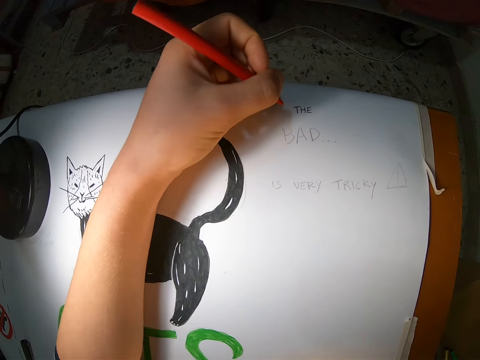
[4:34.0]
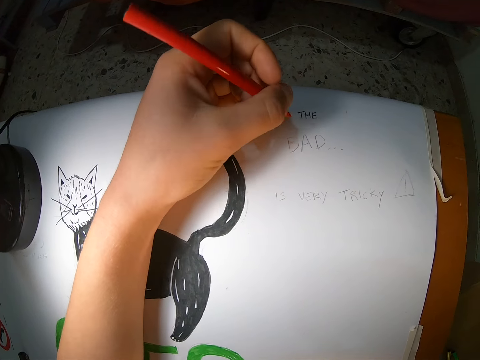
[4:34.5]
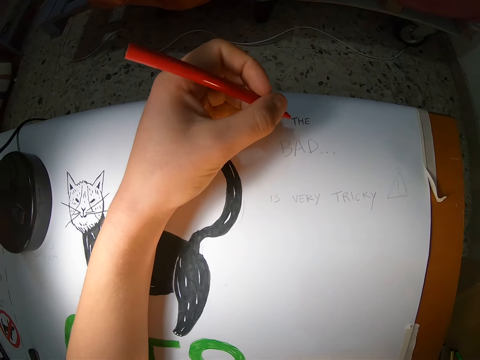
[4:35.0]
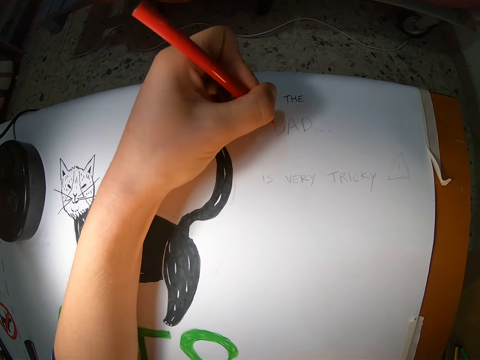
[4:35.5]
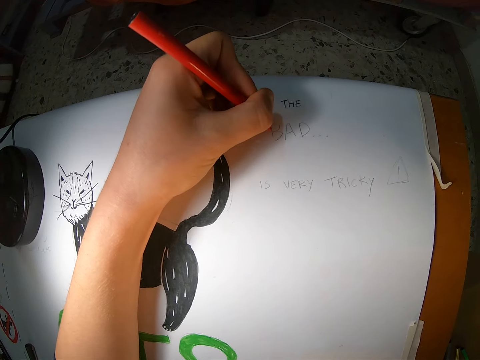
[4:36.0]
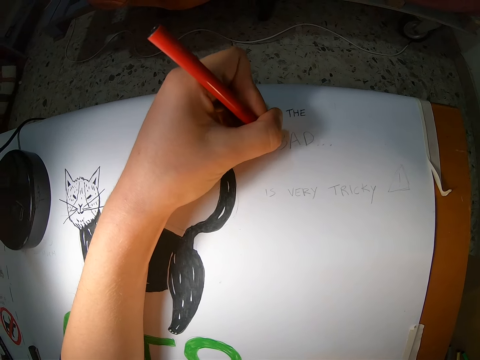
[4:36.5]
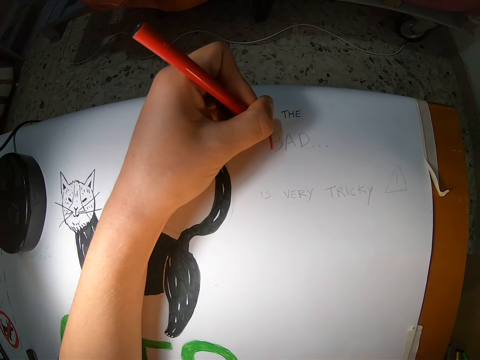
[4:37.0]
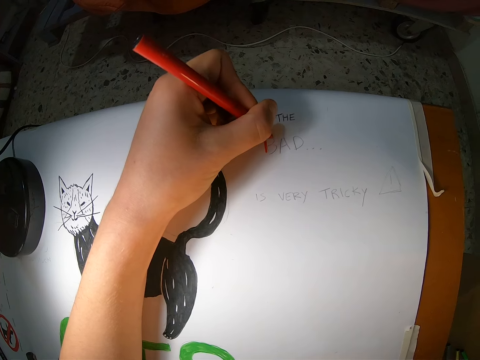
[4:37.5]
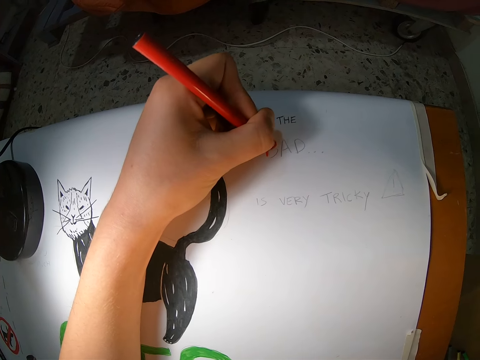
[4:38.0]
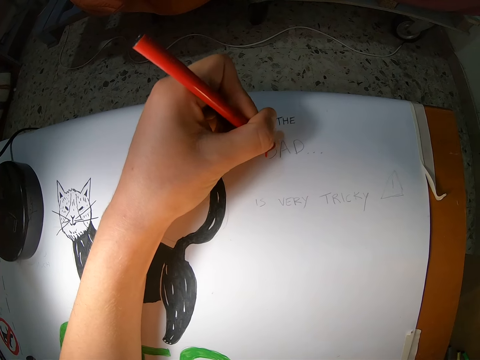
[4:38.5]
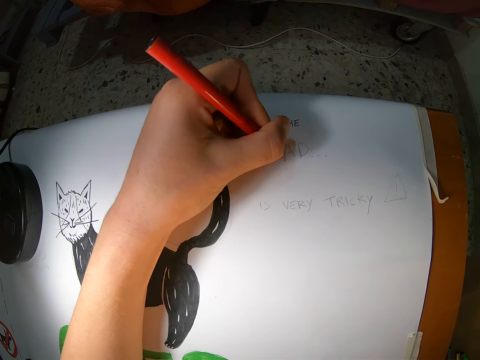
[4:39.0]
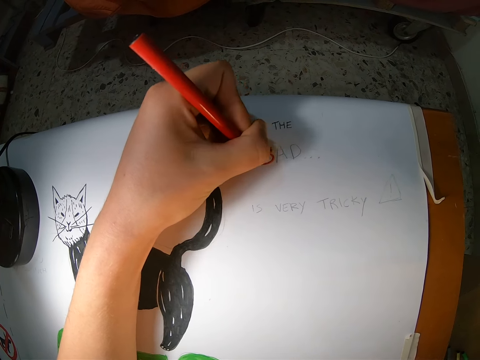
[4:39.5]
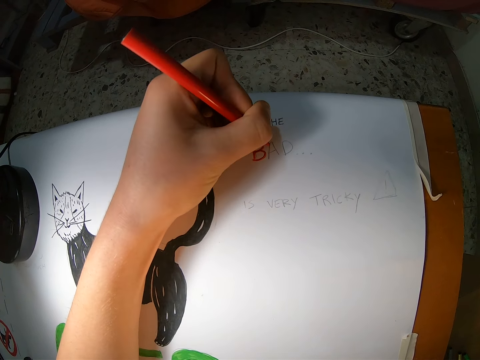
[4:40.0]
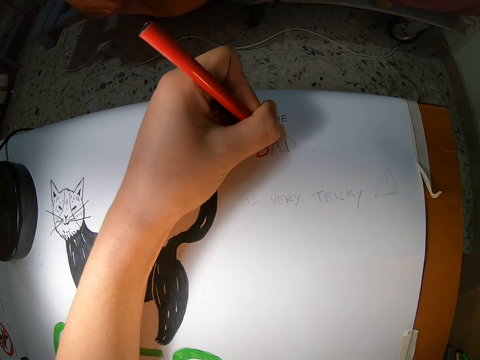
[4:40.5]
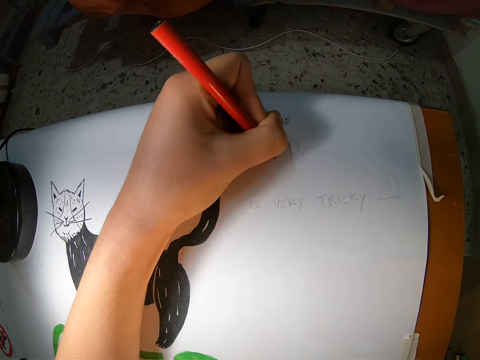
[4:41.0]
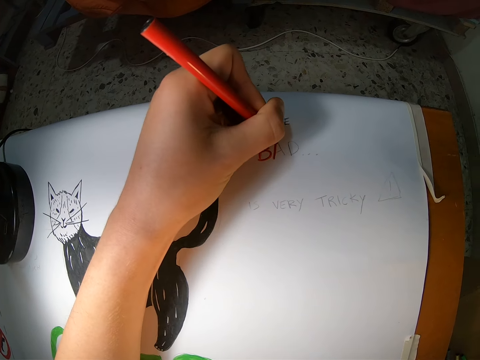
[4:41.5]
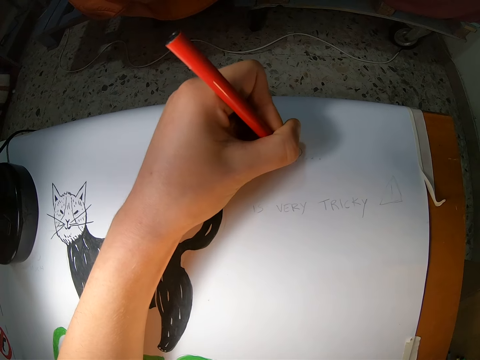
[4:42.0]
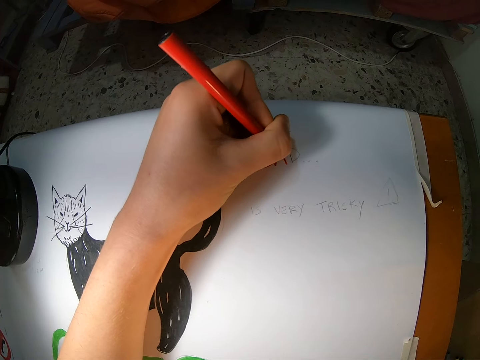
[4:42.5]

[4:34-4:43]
The camera wearer writes on the paper with a red colour pen in her left hand.

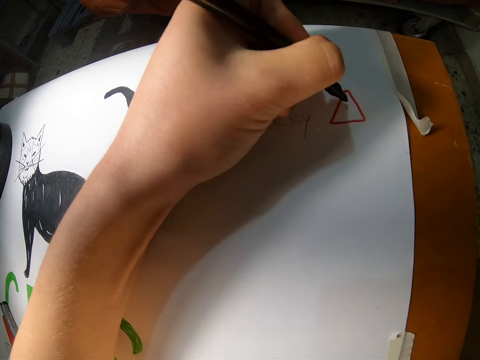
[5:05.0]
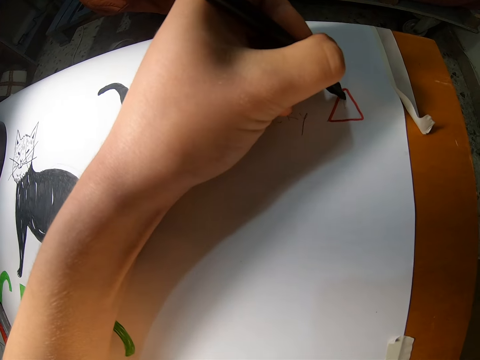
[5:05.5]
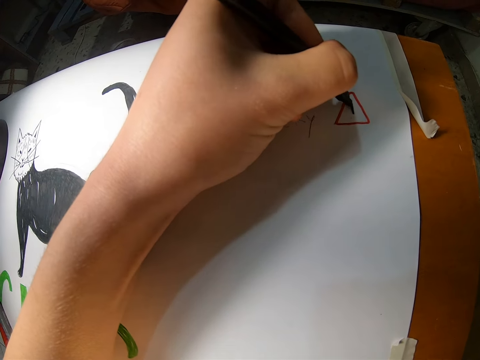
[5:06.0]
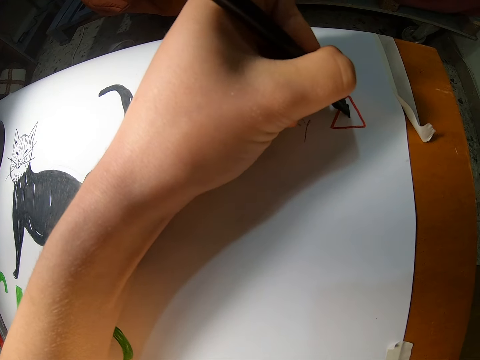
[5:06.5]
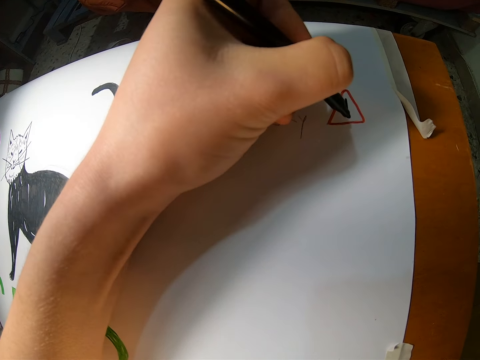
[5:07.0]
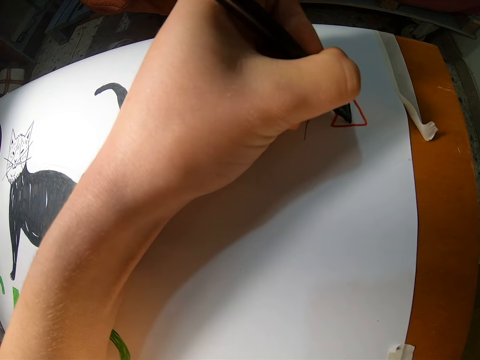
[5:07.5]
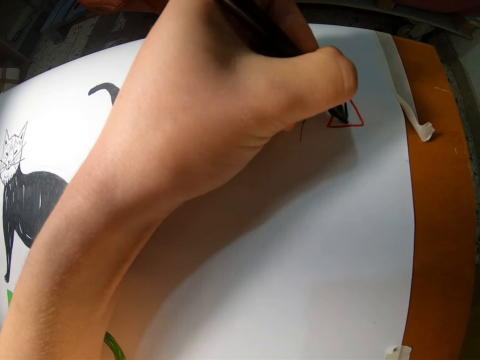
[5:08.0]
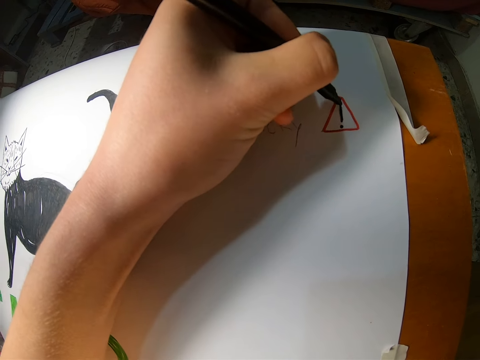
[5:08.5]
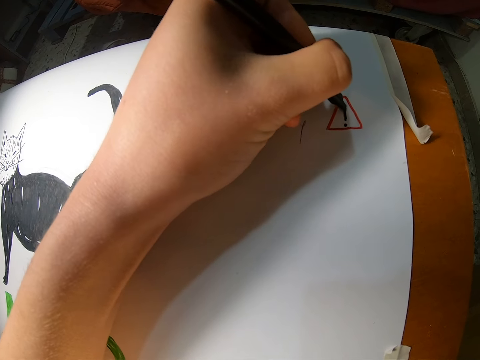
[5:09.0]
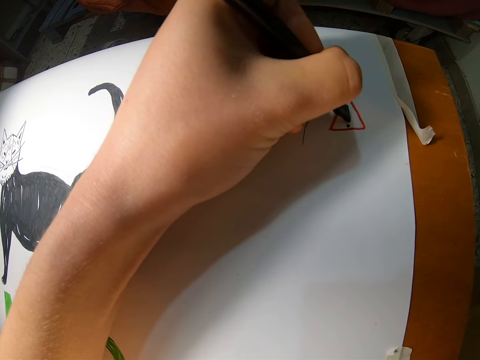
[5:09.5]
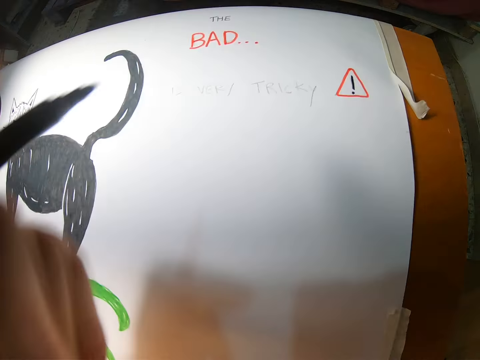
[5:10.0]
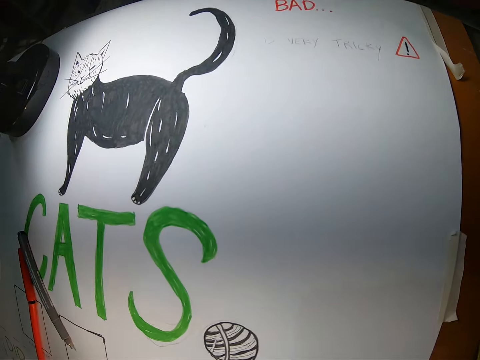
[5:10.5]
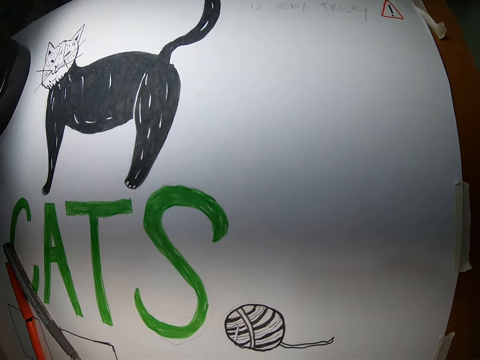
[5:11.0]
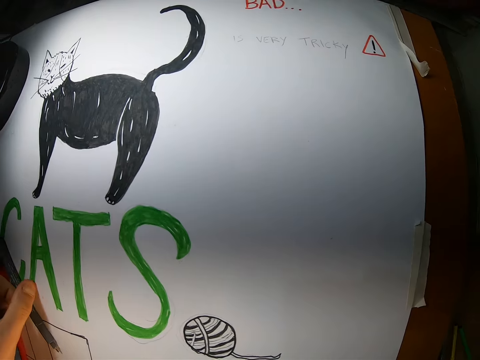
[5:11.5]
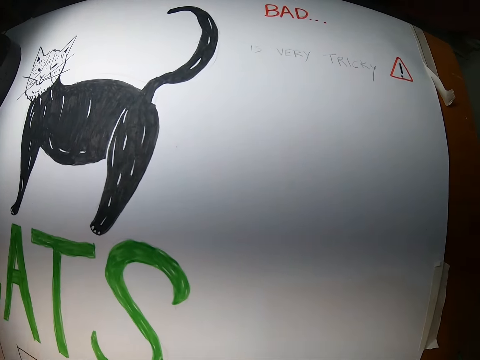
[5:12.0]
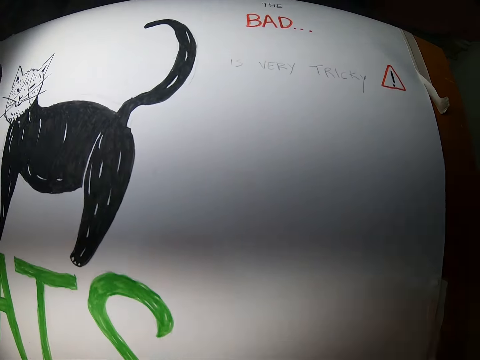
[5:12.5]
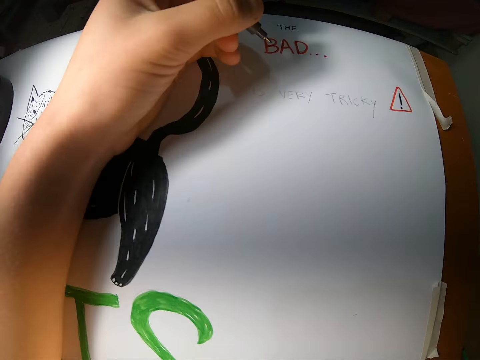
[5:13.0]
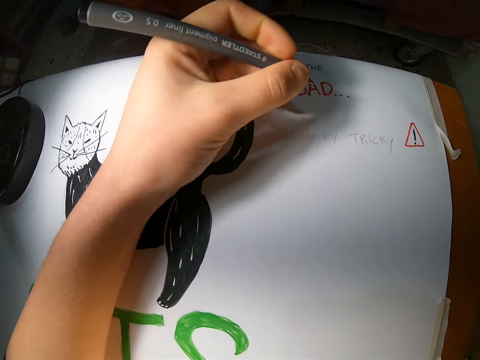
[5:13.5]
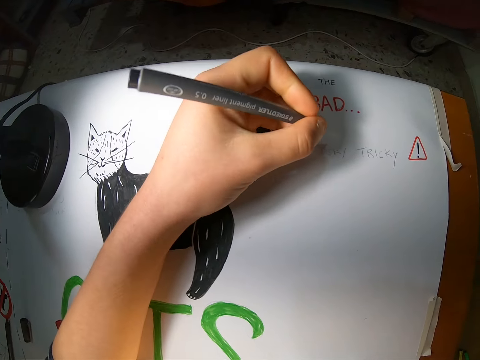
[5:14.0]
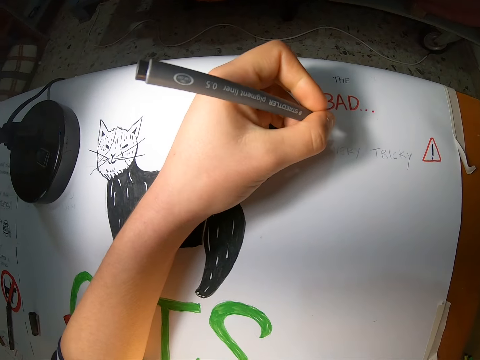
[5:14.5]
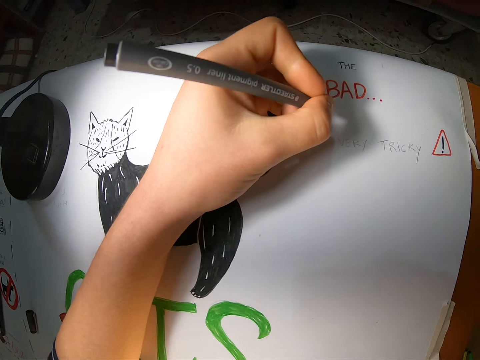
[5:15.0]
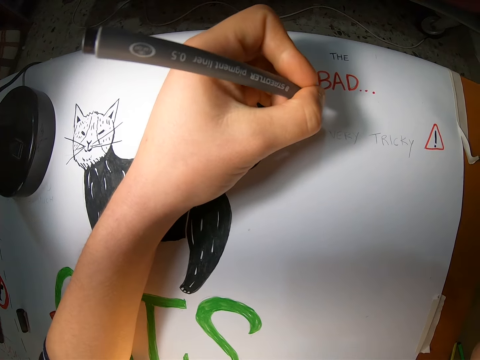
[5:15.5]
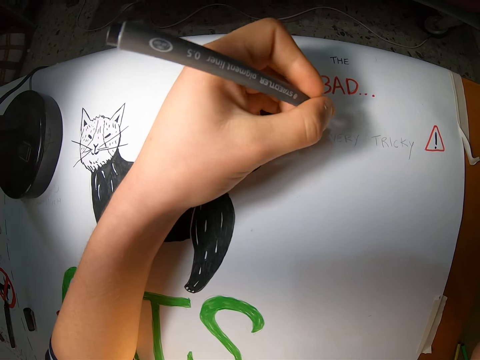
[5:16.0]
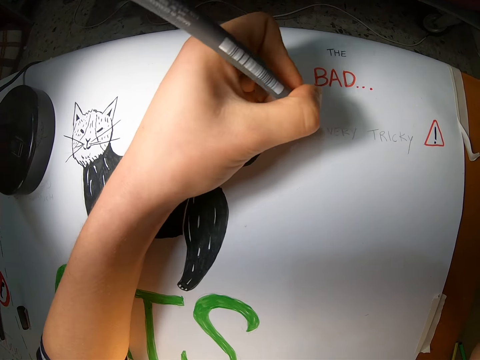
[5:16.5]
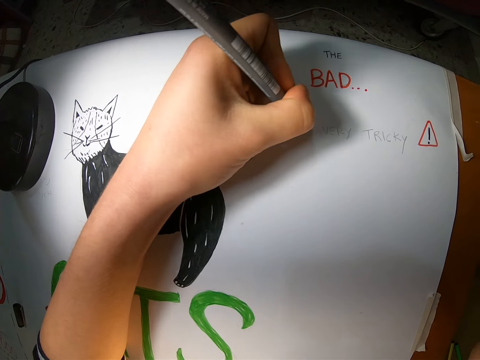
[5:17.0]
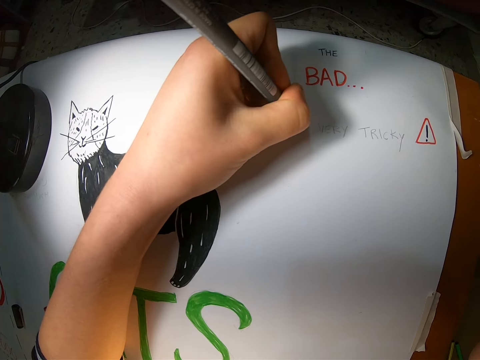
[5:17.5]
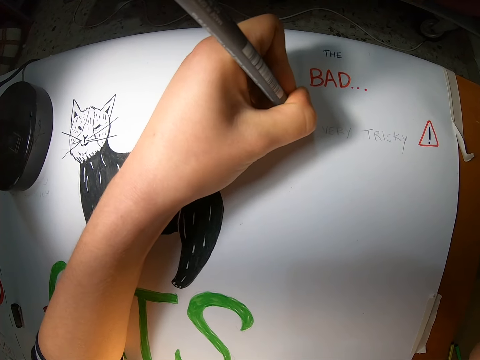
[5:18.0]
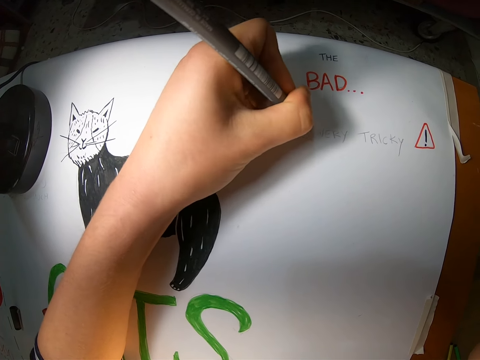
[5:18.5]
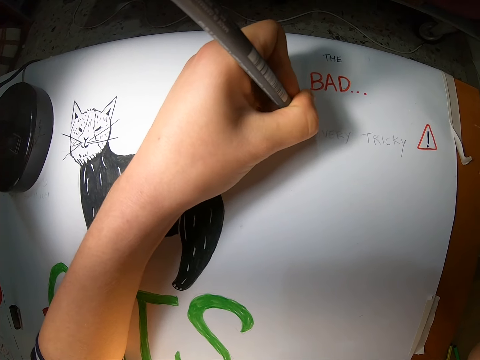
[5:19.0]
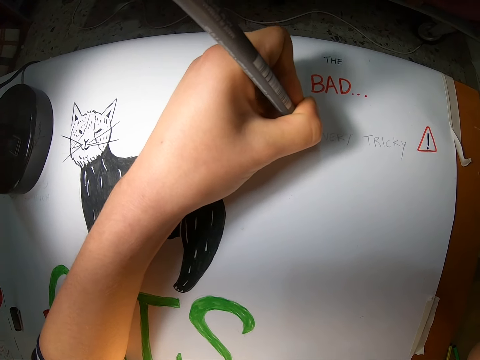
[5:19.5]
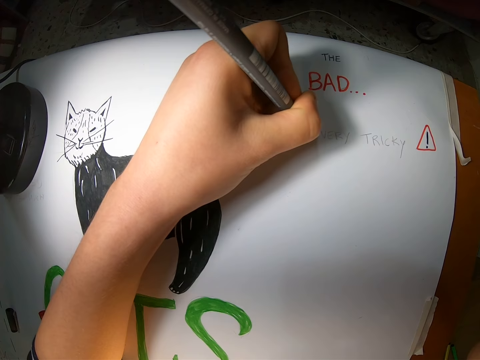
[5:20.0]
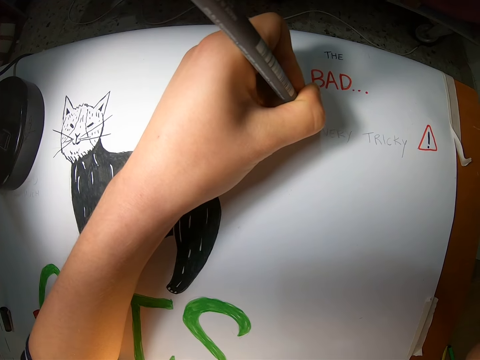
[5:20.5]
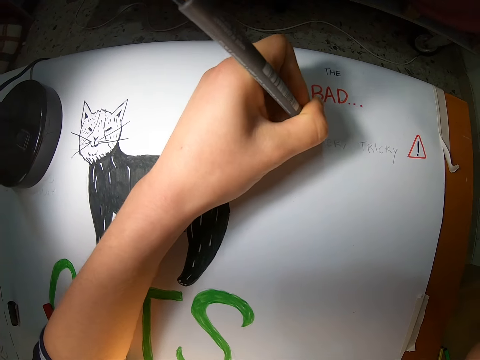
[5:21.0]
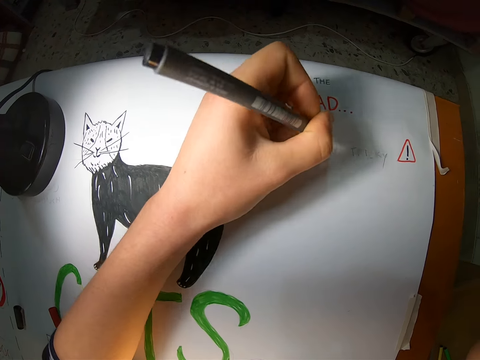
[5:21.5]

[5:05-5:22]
The camera wearer draws on the cardboard with the marker or pen in her left hand. She picks the pen from the table. She colors some words on the cardboard with the marker in her left hand.
